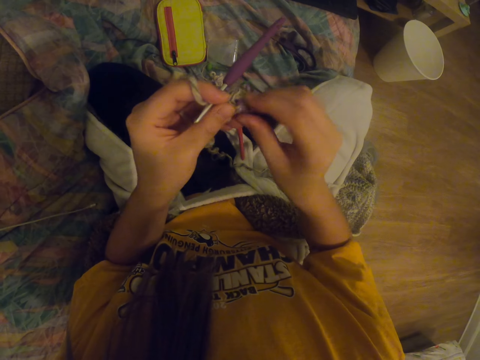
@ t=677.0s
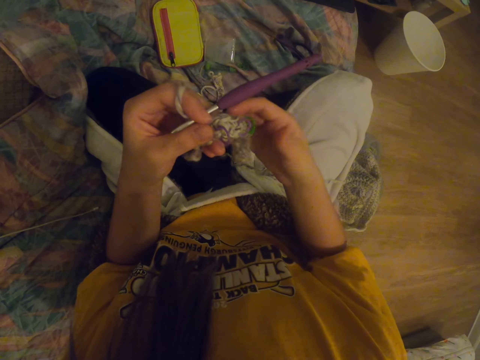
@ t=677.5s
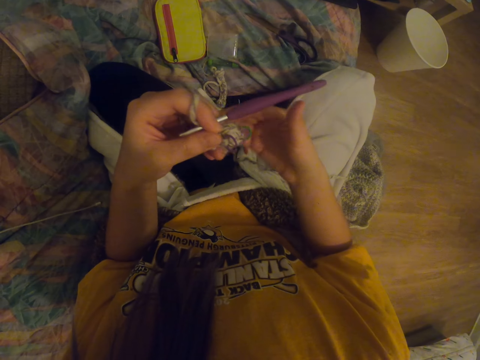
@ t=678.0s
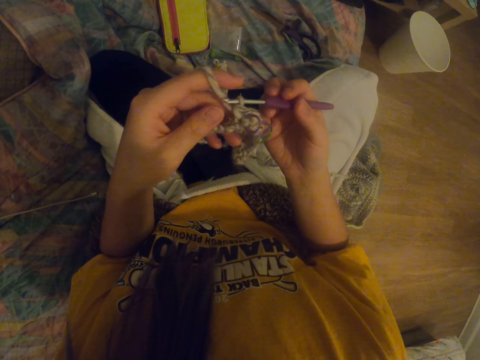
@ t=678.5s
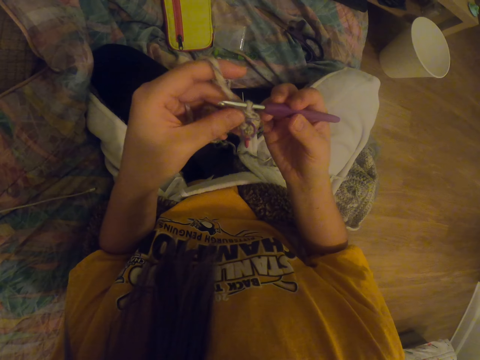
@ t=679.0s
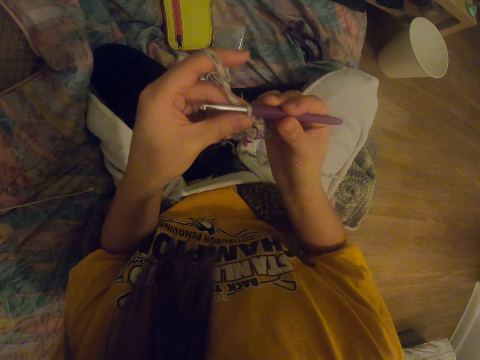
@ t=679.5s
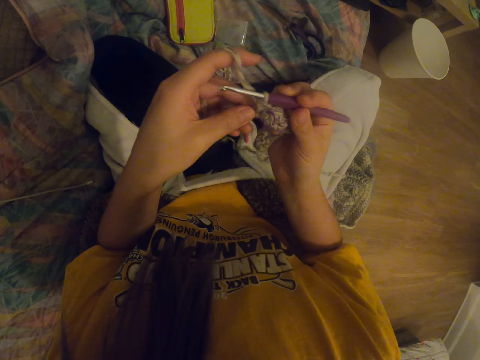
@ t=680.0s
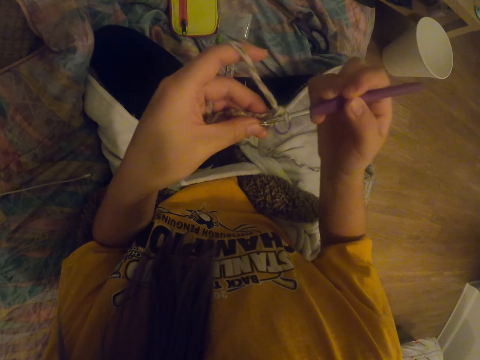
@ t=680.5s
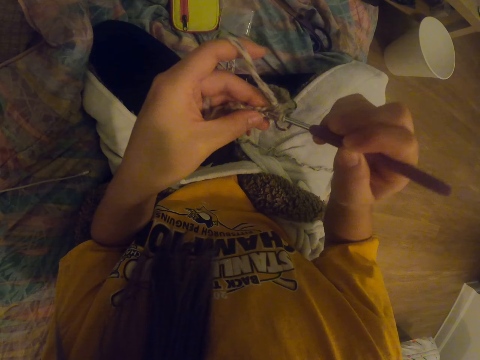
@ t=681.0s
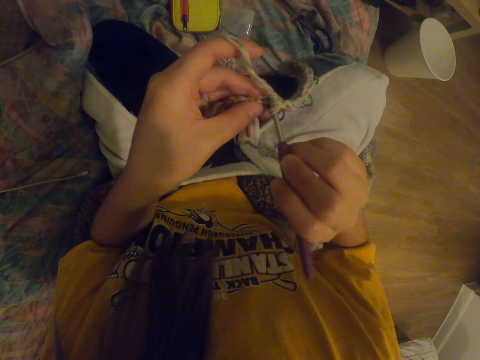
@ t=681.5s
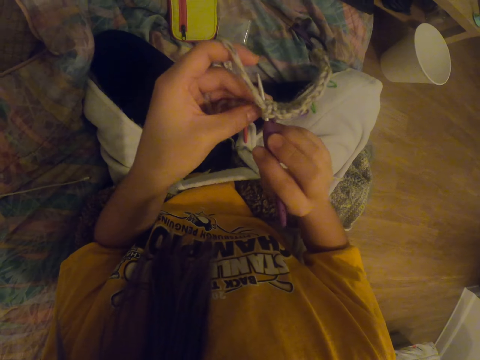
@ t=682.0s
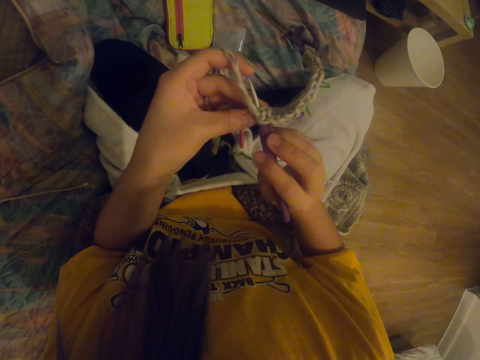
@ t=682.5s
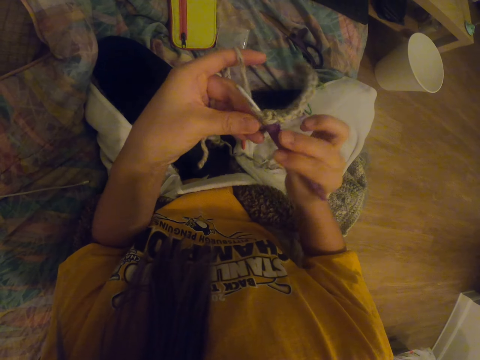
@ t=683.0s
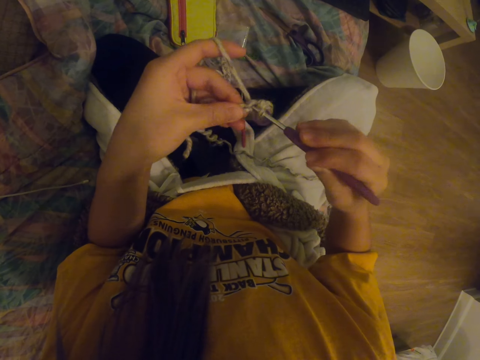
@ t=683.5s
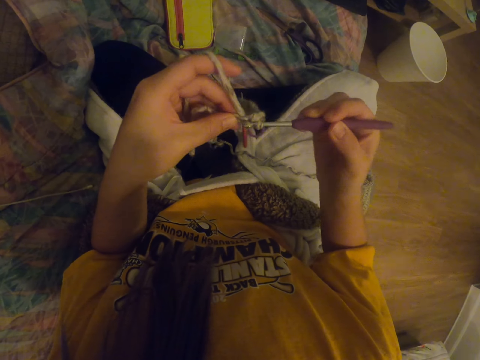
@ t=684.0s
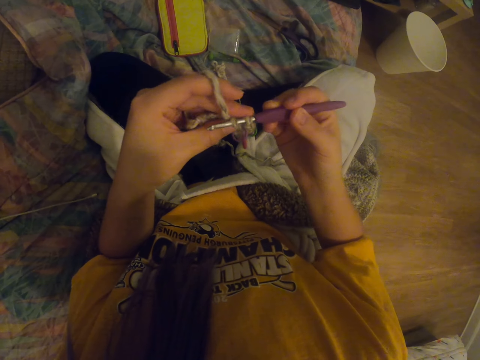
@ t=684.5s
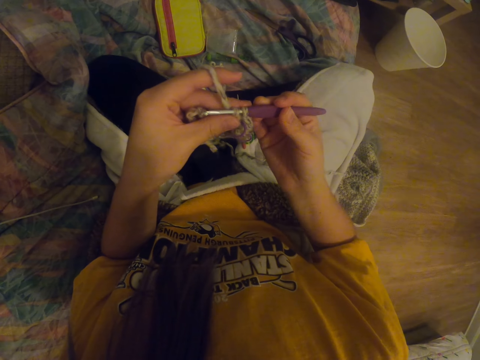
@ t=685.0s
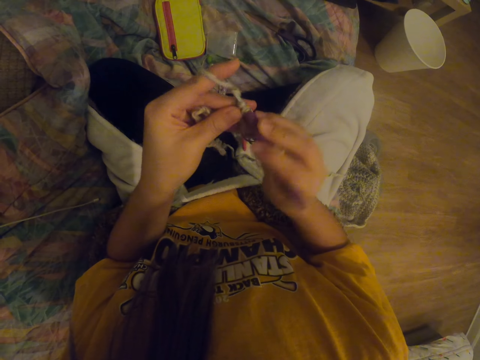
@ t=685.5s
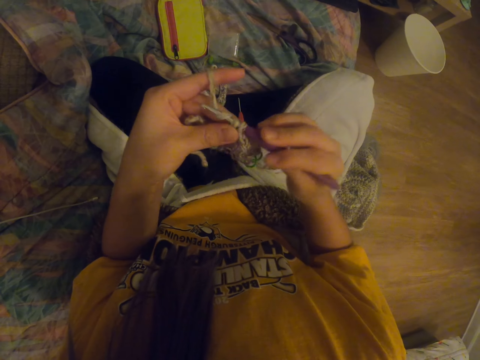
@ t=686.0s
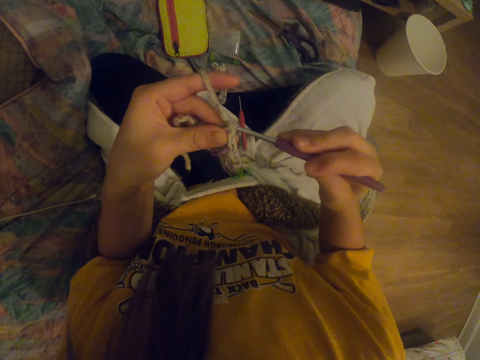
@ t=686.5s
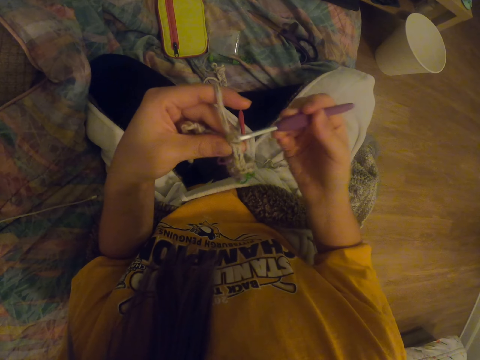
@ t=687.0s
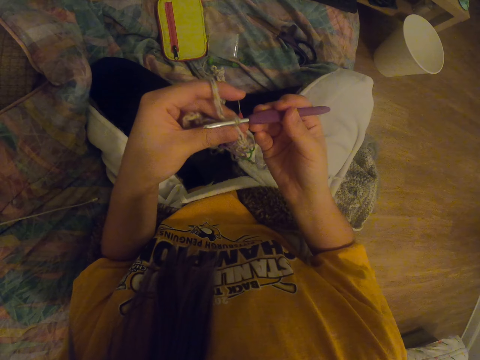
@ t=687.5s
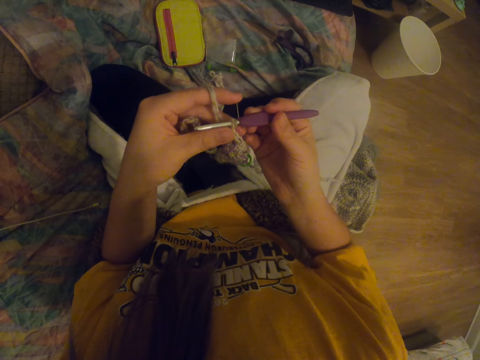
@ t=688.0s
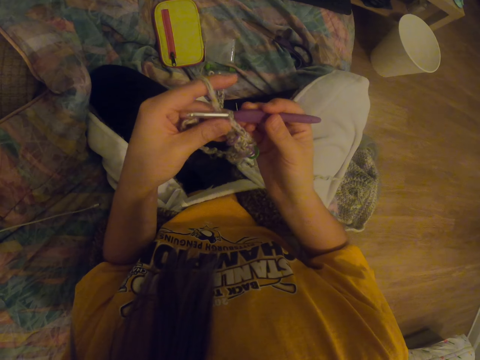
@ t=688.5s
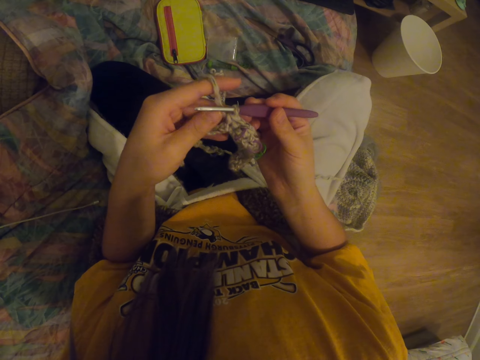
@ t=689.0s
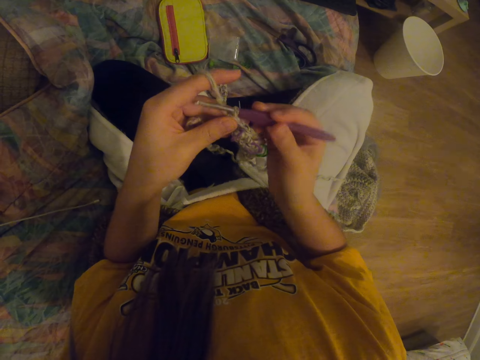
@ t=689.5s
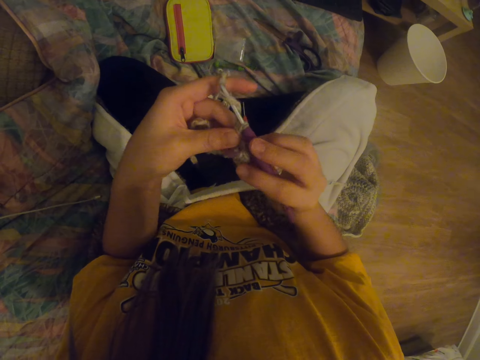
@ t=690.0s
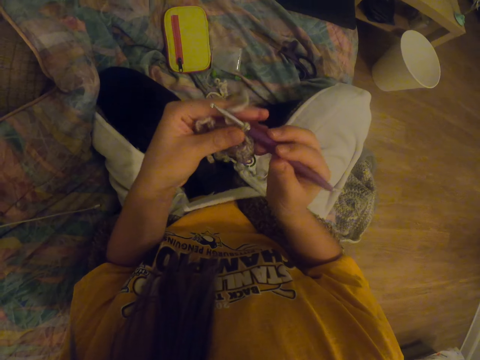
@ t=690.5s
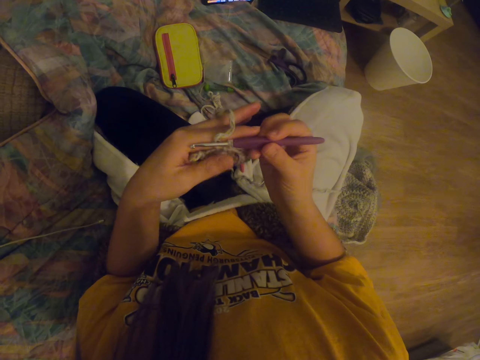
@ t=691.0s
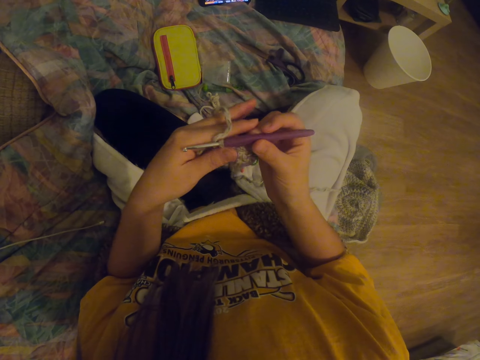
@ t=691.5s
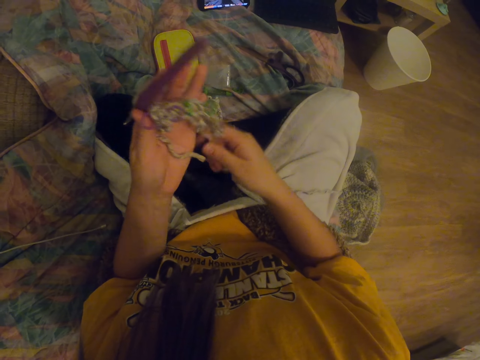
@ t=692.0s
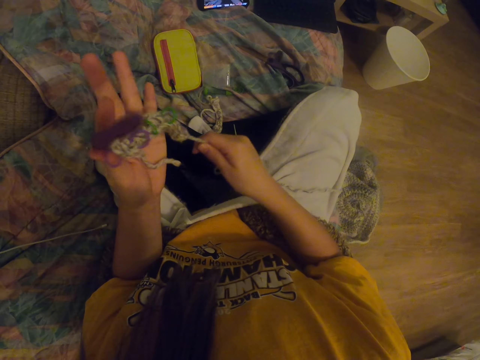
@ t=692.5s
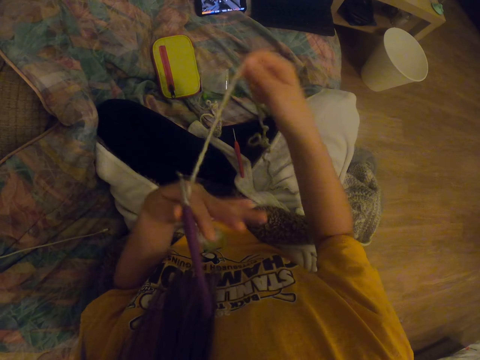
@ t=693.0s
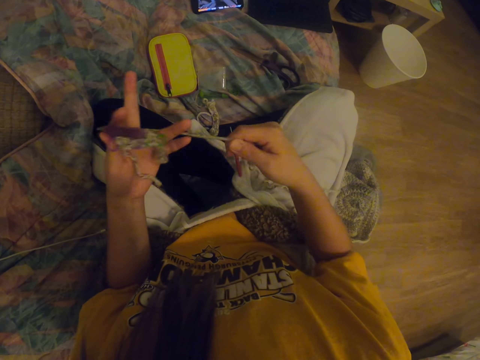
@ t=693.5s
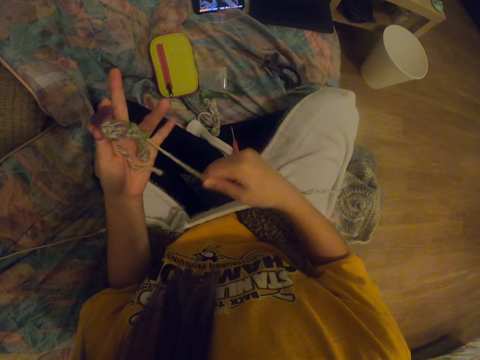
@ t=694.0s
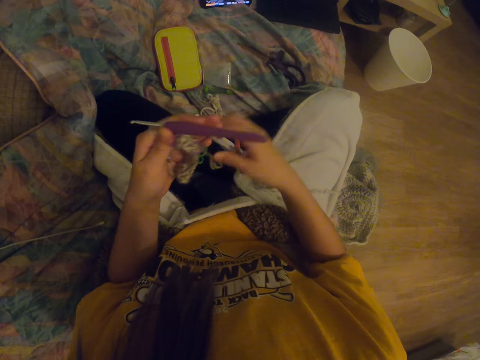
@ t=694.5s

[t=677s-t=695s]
The camera wearer knits a fabric with a crochet hook. They roll a knitting thread on a hand.

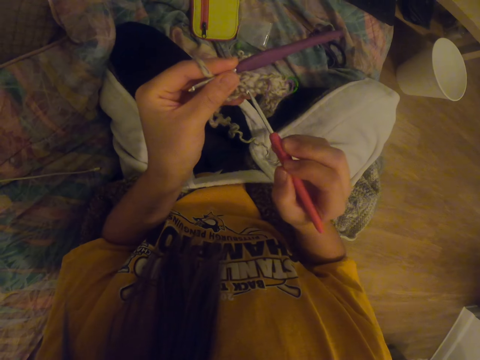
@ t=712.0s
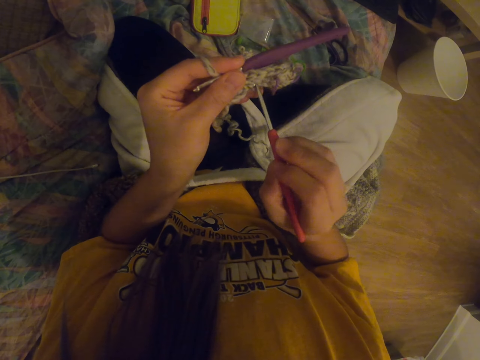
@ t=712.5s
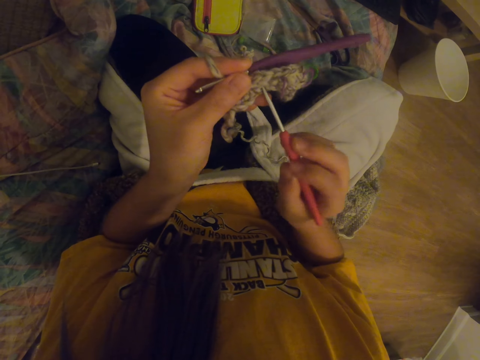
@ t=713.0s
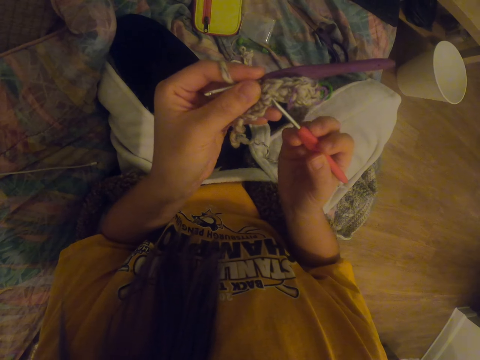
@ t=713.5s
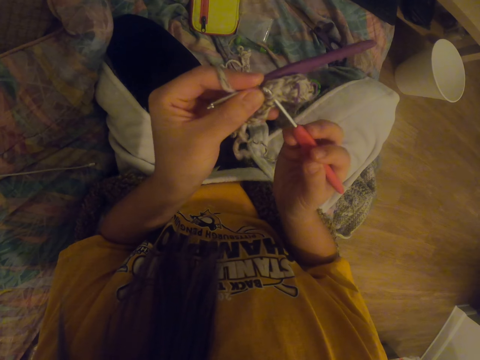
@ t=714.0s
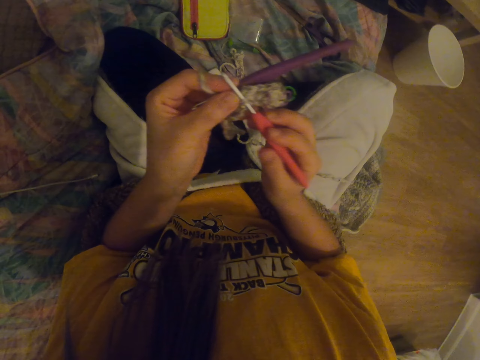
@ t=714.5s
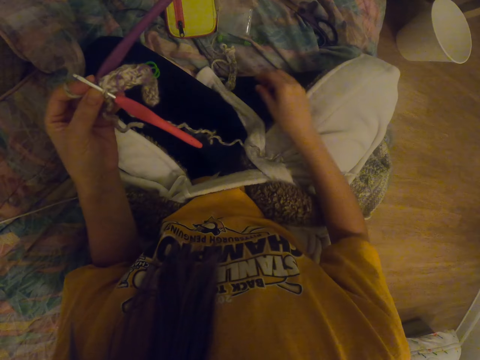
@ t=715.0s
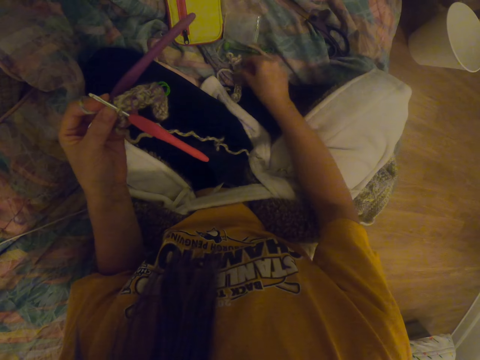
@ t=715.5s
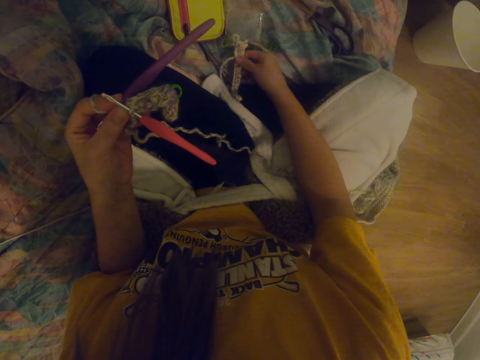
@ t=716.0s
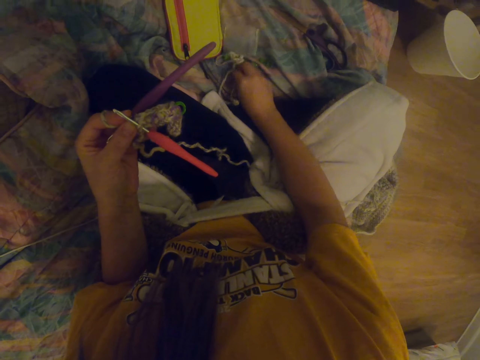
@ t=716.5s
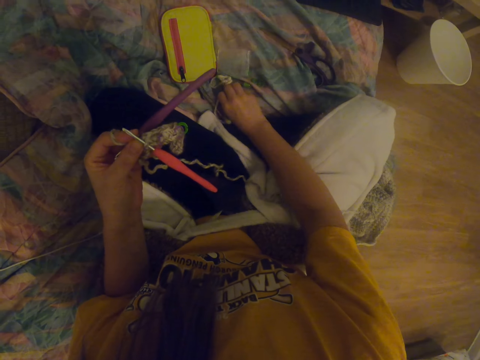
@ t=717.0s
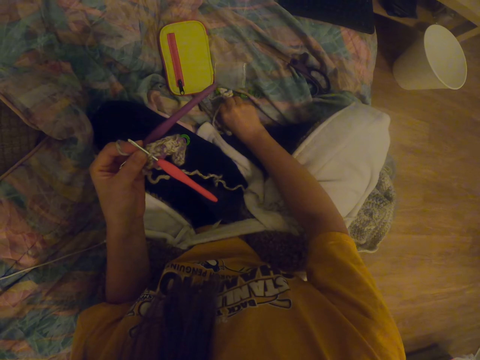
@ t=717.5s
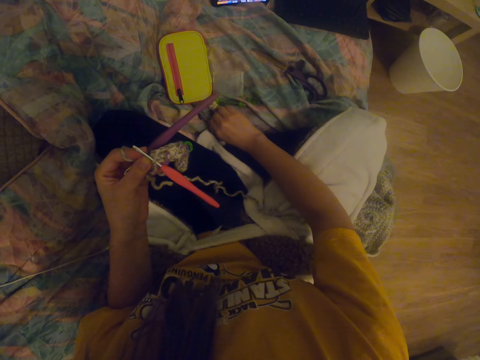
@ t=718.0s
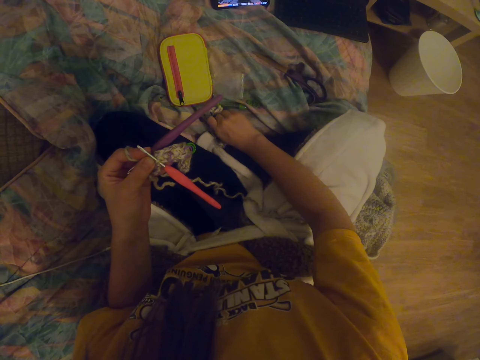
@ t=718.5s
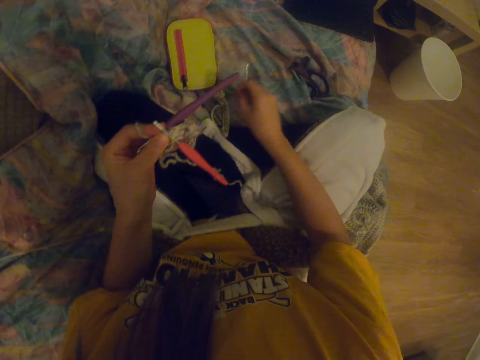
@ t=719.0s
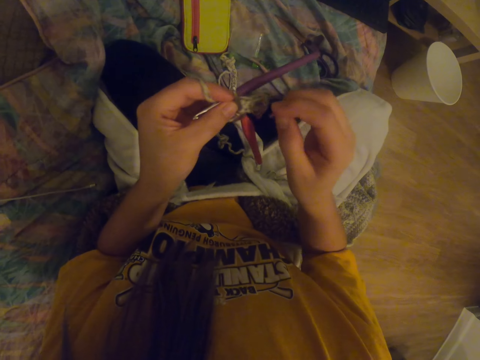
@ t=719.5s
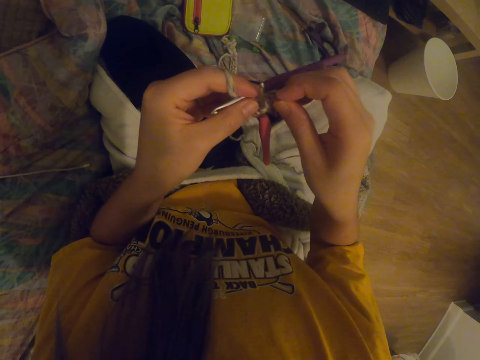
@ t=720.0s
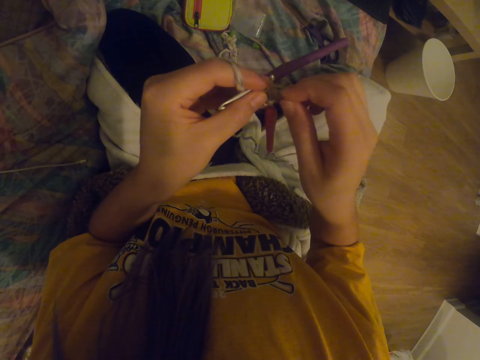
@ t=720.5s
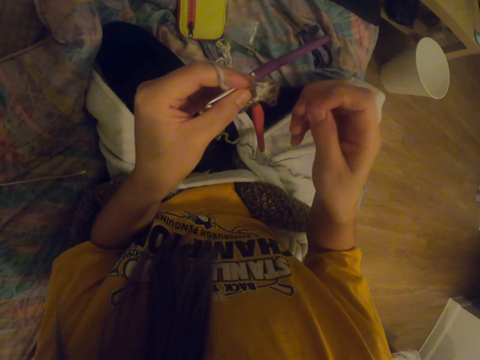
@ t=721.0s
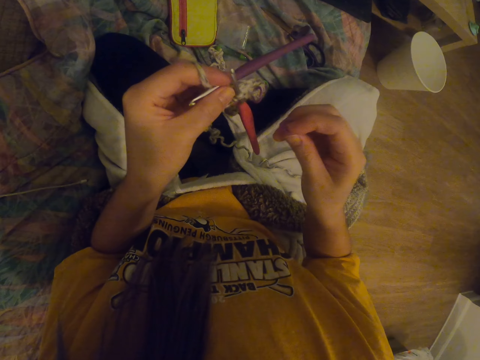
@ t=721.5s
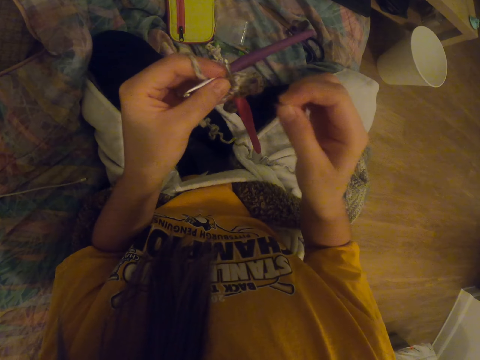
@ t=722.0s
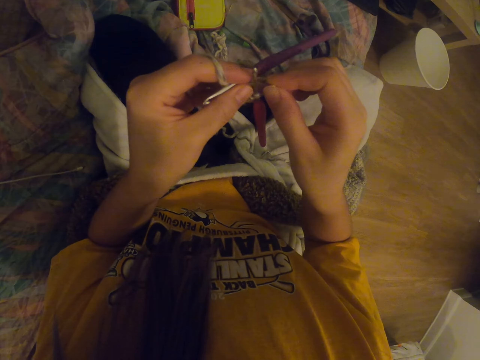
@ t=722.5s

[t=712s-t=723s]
The camera wearer inserts the crochet hook to the garment. They pick the decoration. They pick a hook. They fix the decoration to the garment.
